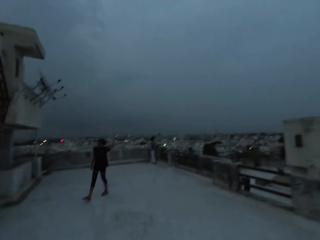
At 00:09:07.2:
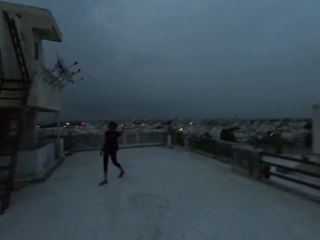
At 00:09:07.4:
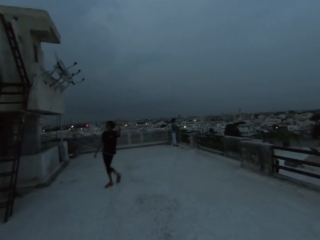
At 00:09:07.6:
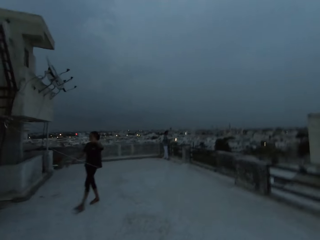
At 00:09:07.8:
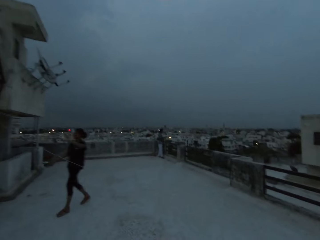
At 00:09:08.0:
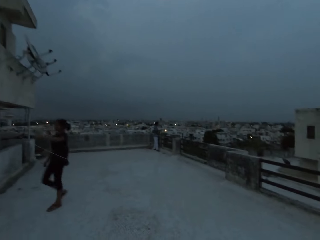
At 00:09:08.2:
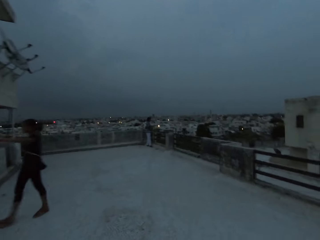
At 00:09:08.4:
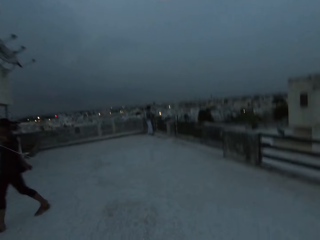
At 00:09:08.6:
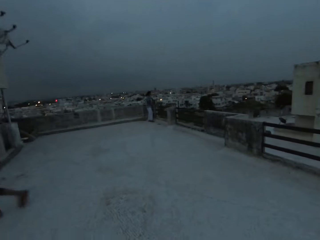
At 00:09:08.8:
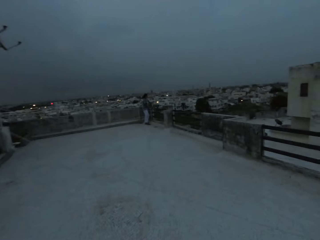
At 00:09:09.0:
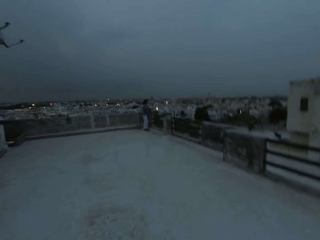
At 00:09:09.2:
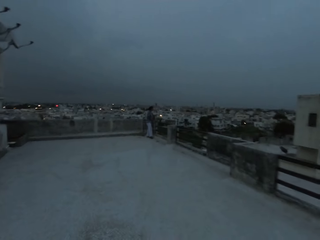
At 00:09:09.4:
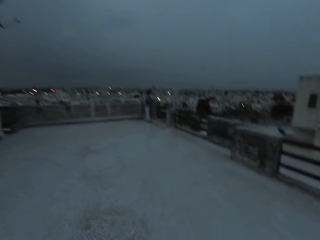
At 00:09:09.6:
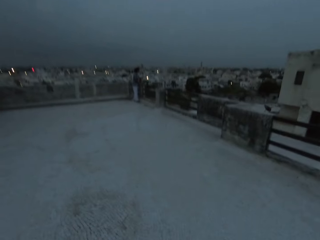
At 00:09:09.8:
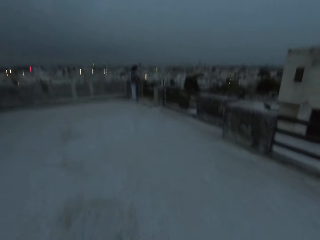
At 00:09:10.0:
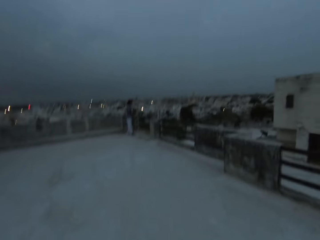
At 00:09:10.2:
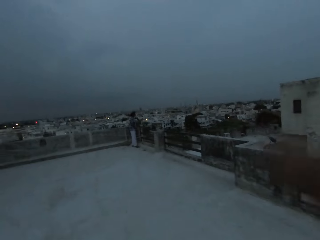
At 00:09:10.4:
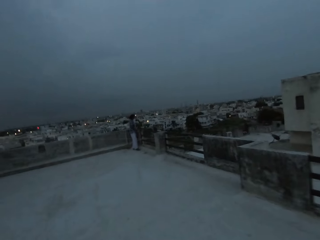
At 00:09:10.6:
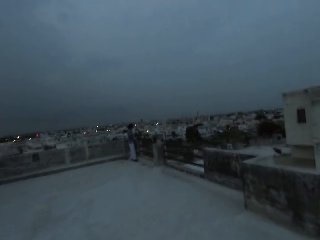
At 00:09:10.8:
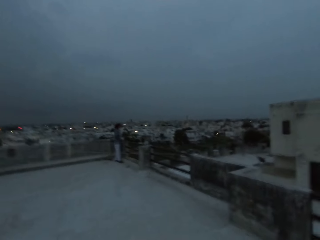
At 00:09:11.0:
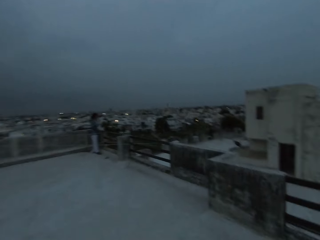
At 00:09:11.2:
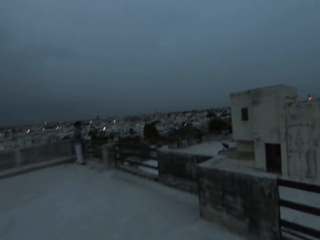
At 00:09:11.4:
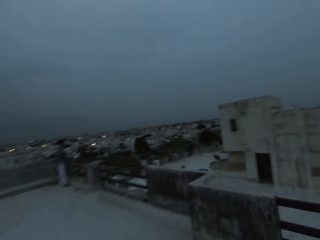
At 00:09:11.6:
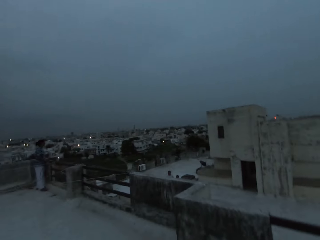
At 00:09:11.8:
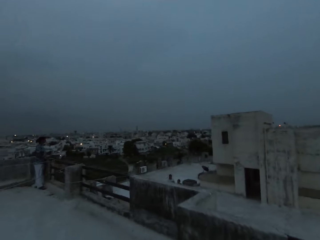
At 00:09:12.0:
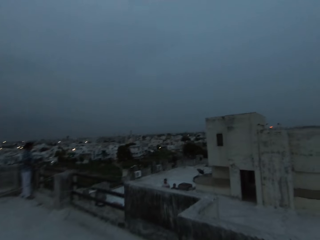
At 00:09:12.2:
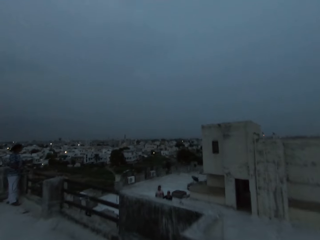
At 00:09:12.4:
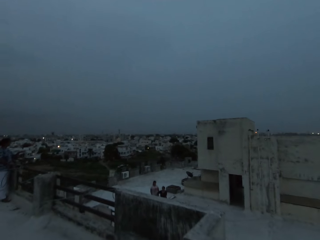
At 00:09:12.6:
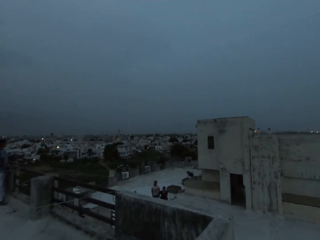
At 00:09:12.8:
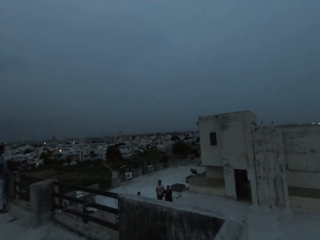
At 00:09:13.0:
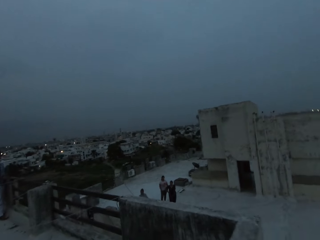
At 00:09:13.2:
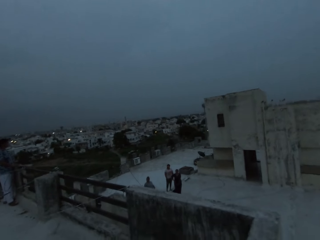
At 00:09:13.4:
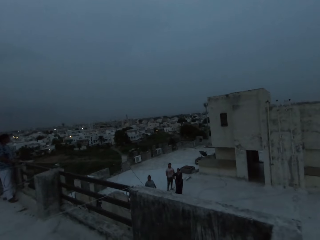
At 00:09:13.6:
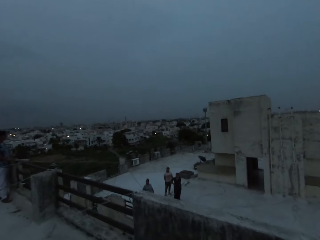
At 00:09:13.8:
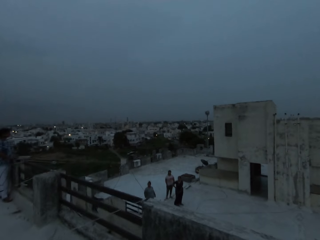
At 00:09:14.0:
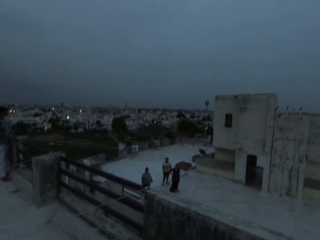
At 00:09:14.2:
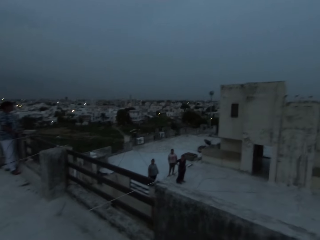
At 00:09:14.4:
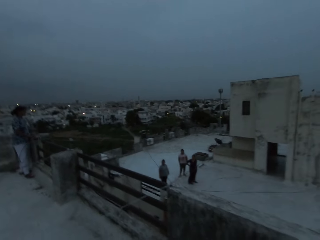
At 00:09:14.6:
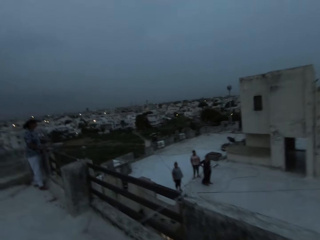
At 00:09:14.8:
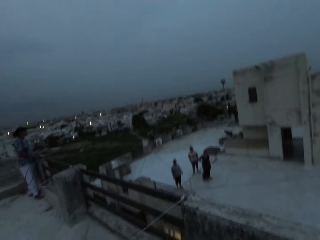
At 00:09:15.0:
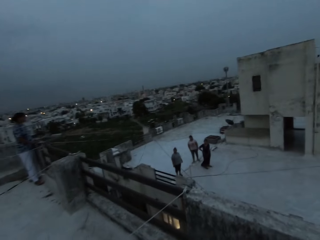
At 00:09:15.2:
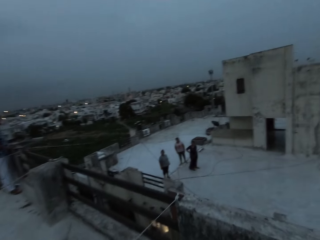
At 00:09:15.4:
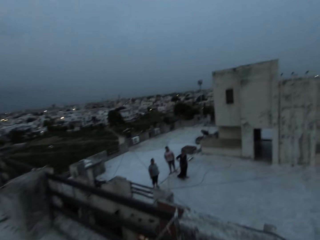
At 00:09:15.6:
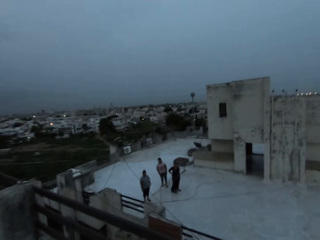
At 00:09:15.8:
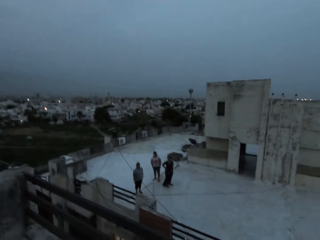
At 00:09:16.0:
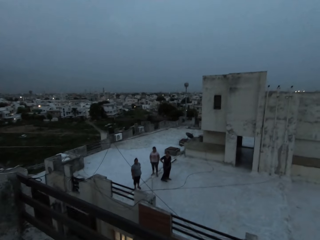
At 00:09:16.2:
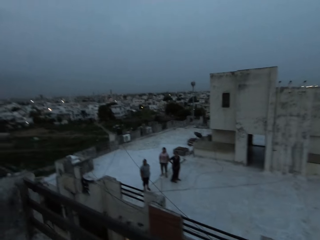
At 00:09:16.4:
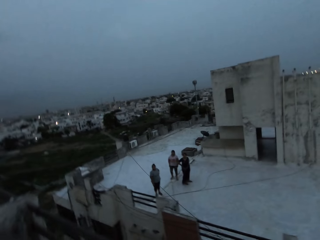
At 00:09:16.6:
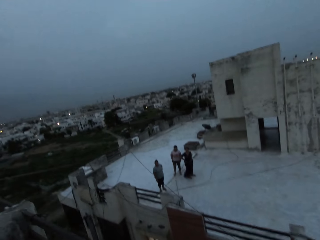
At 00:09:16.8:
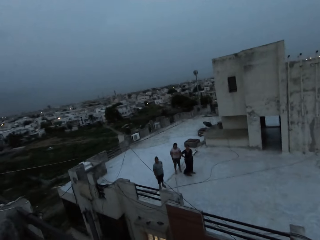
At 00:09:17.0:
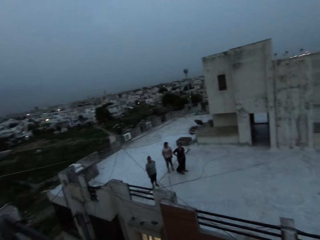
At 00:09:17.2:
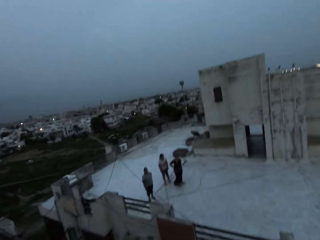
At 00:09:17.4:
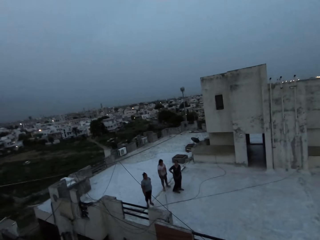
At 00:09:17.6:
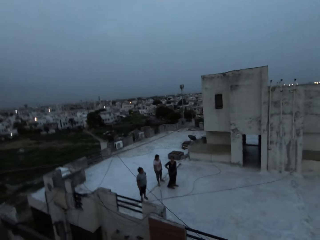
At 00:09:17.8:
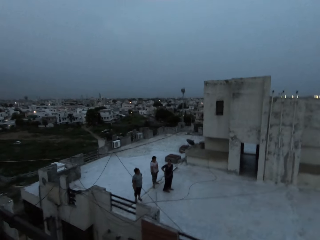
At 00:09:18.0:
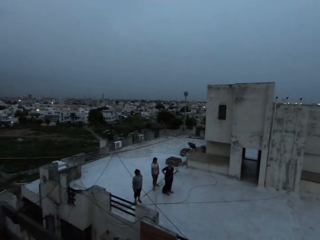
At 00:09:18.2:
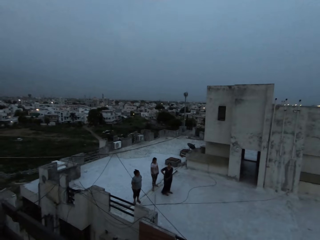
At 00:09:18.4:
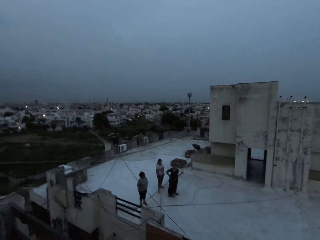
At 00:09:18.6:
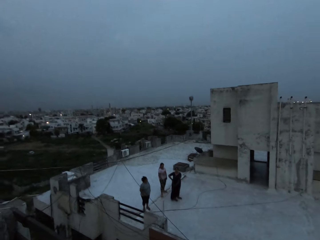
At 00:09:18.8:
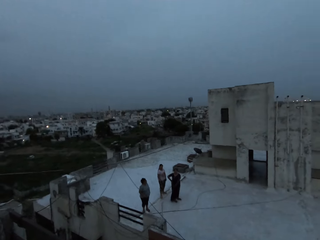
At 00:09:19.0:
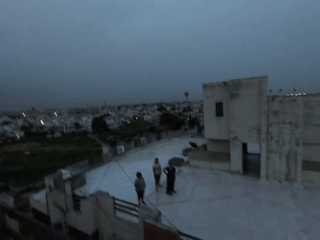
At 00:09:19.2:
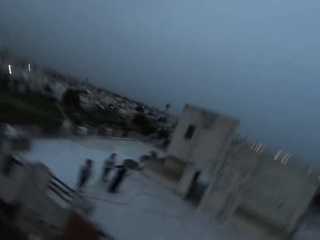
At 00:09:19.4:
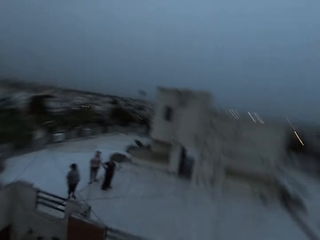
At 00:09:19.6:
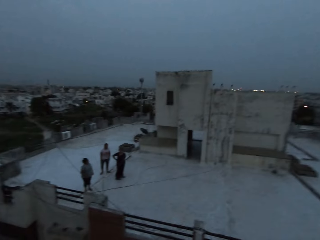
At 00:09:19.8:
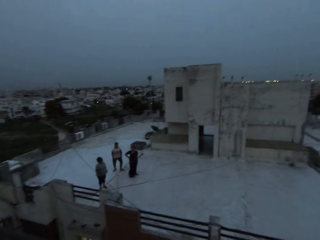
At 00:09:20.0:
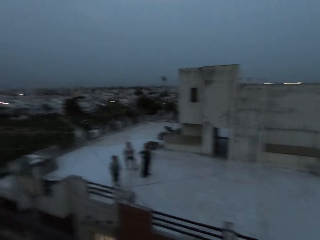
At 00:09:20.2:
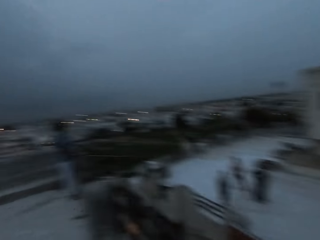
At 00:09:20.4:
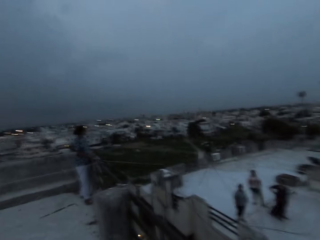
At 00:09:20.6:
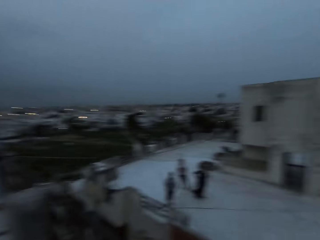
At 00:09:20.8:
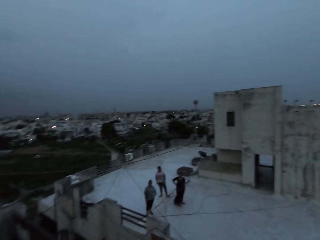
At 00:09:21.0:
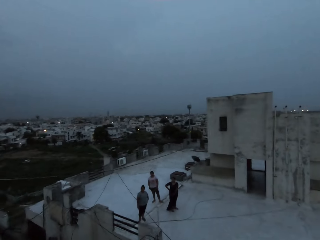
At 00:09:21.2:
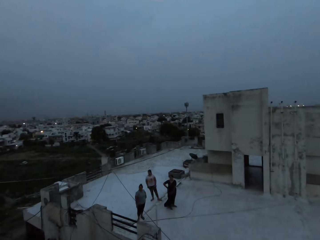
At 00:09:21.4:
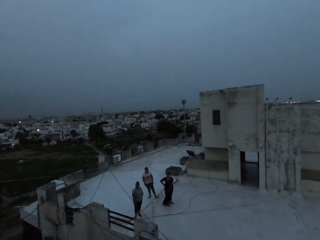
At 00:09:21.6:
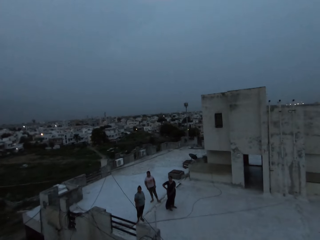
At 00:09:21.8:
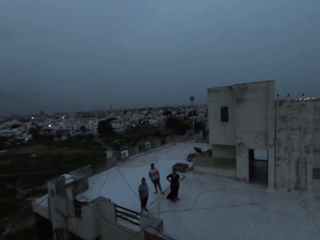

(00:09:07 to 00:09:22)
The camera wearer interacts with the group of people on the rooftop. They interact with a woman, another woman and a third woman.

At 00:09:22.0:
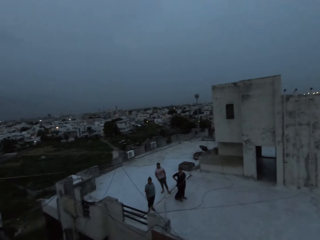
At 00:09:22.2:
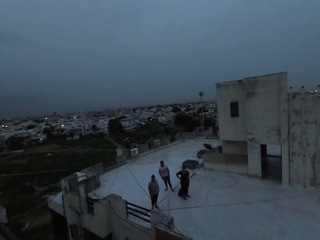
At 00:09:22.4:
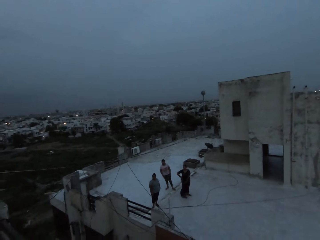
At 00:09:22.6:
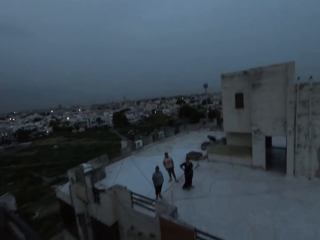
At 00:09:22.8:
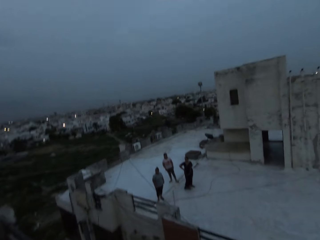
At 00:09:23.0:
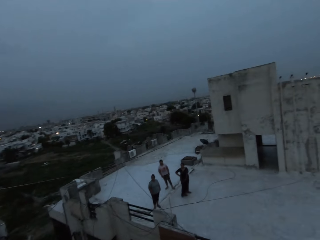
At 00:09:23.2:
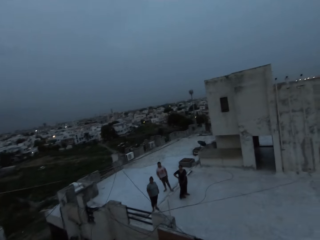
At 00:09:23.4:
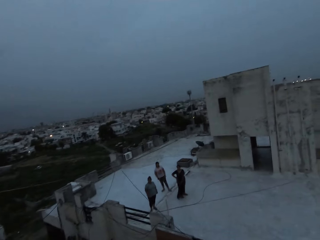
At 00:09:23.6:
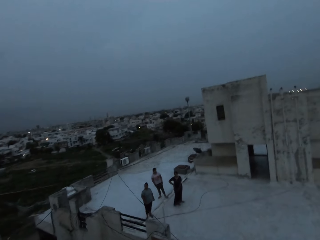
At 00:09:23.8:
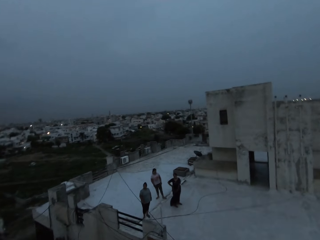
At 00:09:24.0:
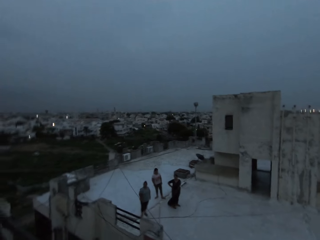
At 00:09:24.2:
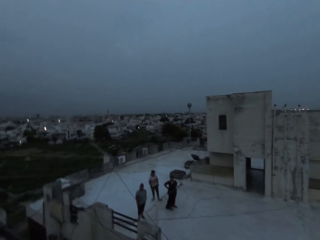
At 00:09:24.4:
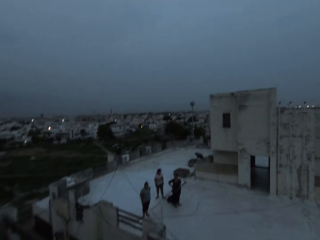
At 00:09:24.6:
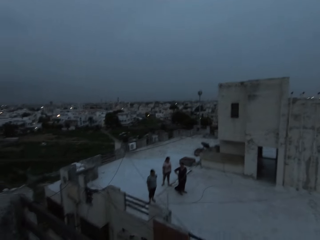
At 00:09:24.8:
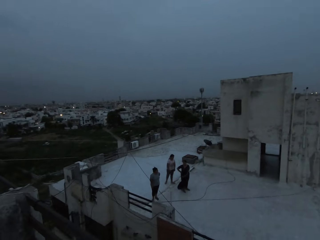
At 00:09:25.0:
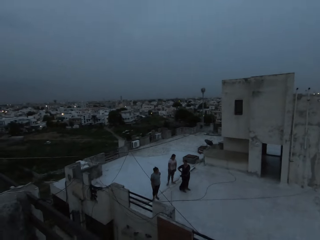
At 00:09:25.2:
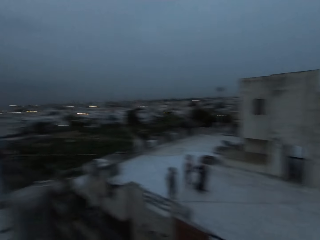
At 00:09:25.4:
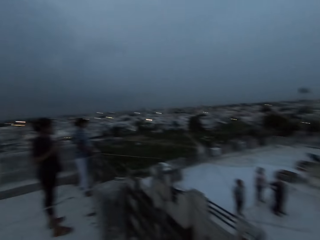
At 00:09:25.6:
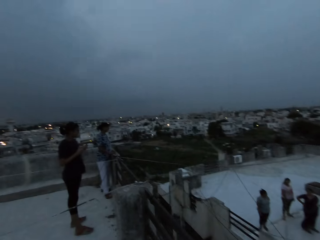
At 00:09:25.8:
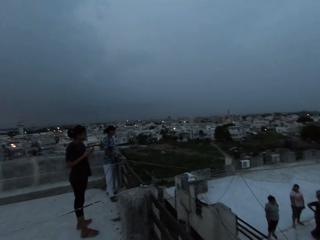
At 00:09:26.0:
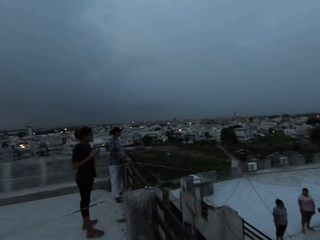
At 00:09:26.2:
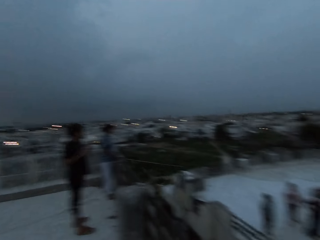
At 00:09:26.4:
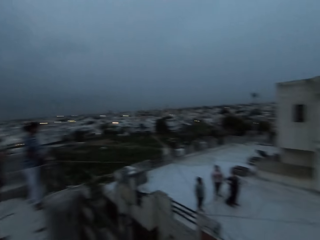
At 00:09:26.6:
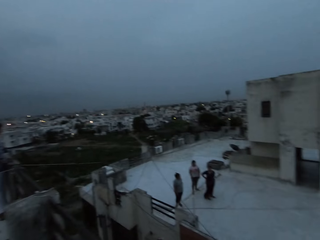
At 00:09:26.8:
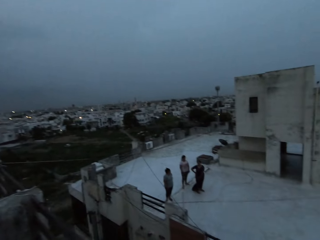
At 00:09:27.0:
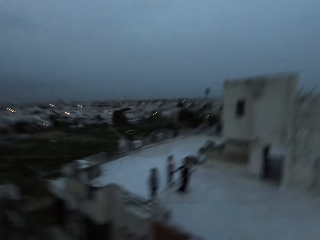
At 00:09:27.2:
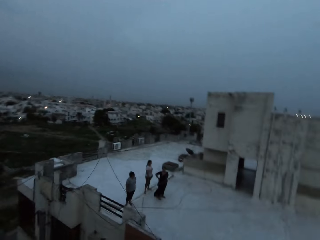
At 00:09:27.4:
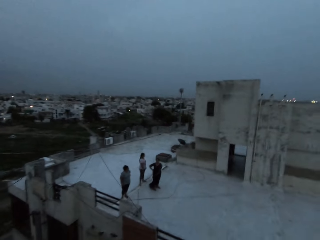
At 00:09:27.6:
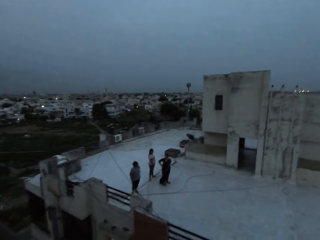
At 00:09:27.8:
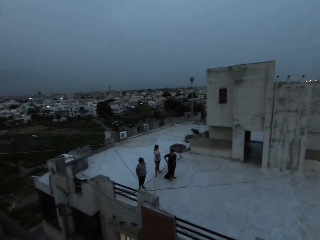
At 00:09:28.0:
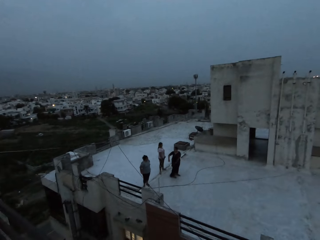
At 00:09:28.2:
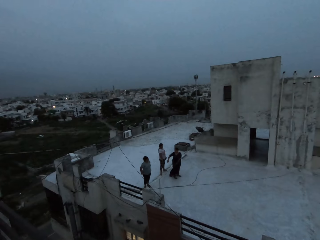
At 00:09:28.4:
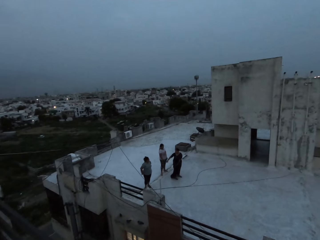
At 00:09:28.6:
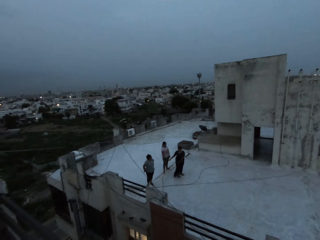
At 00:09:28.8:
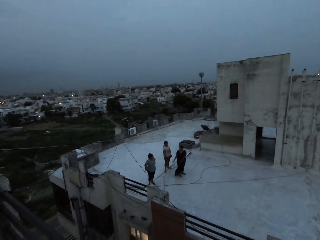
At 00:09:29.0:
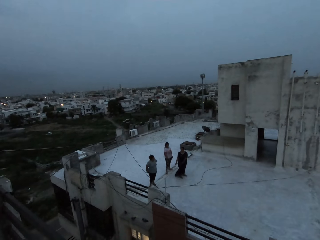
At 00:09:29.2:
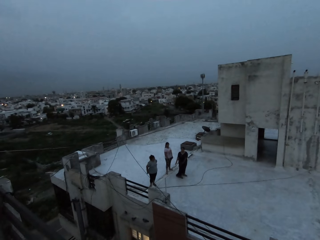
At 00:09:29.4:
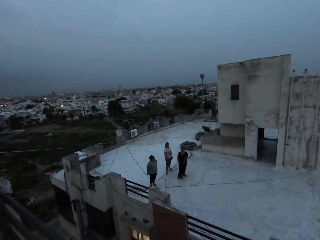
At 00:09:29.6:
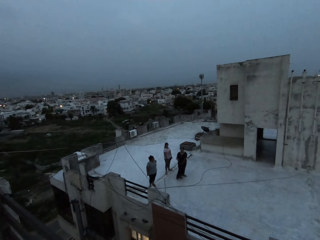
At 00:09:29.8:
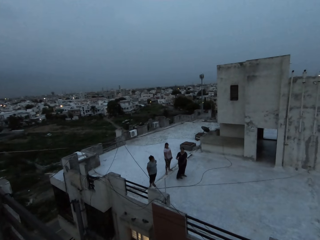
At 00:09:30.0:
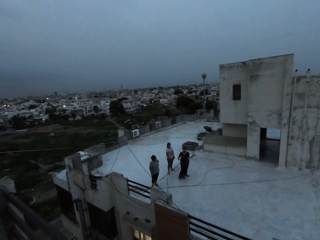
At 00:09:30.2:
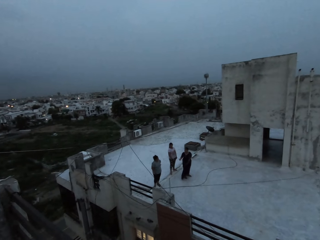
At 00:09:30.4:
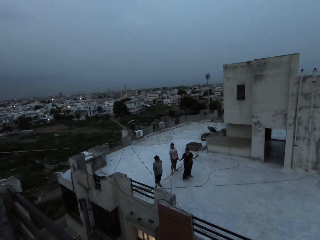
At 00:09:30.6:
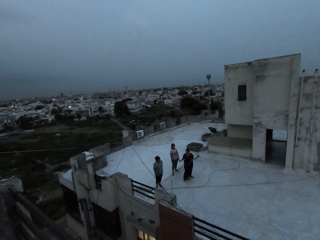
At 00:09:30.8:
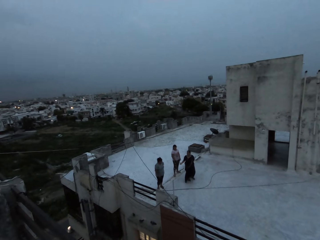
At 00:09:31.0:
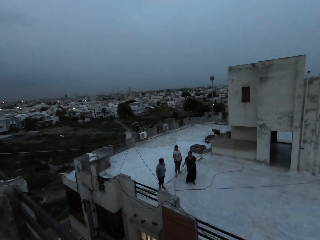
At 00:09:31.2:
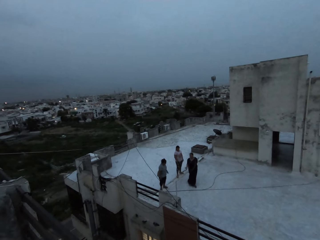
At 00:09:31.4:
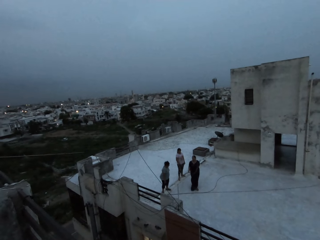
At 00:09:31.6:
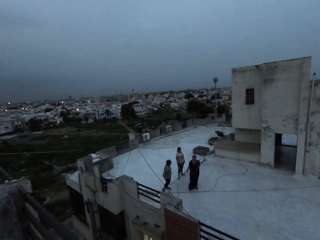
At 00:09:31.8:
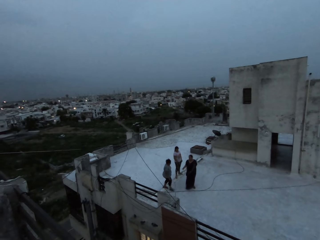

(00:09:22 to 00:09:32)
The woman interacts with the camera wearer and others outdoors.
